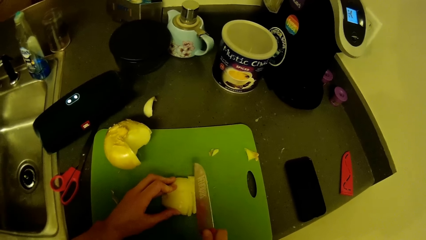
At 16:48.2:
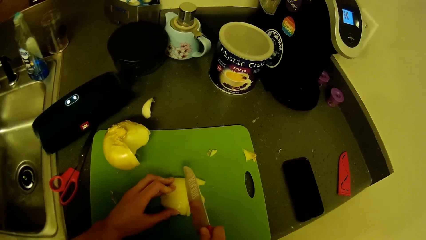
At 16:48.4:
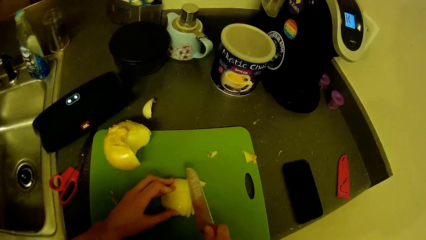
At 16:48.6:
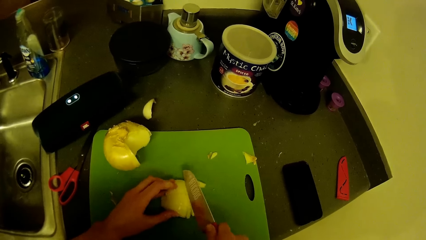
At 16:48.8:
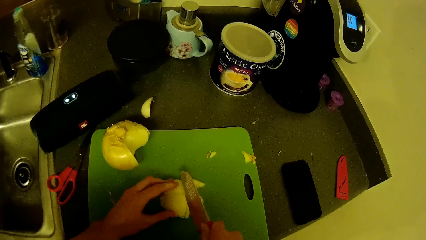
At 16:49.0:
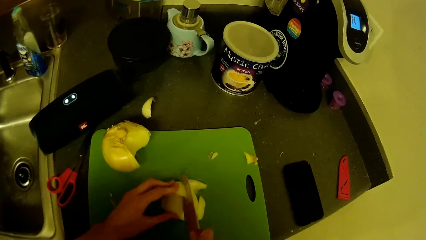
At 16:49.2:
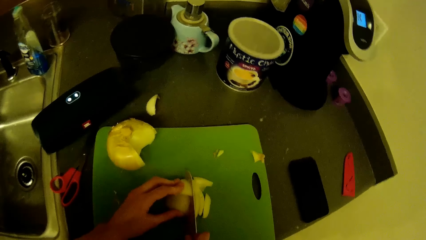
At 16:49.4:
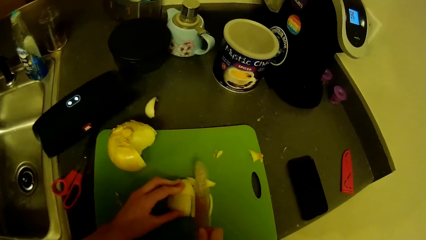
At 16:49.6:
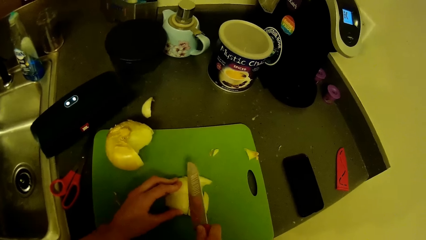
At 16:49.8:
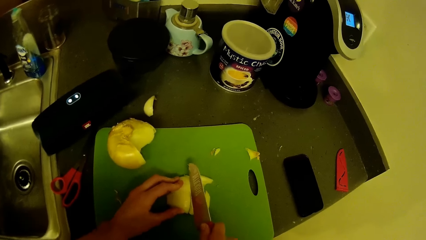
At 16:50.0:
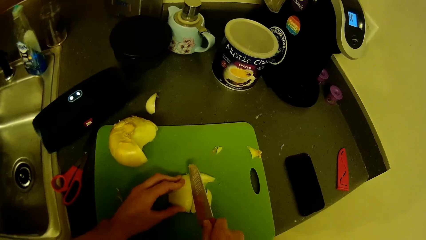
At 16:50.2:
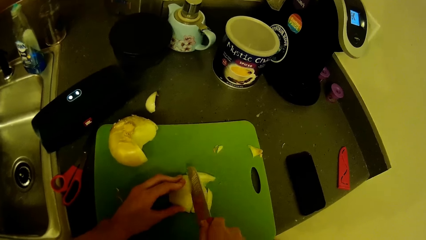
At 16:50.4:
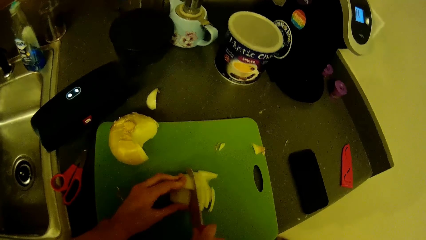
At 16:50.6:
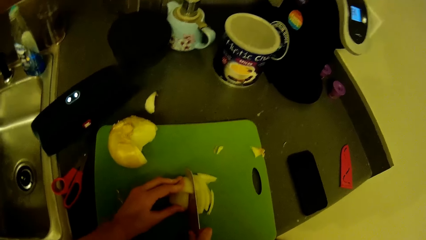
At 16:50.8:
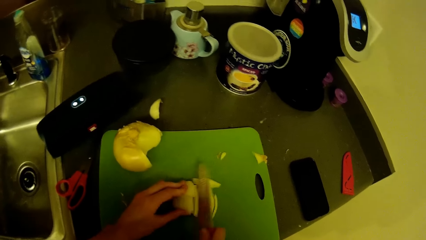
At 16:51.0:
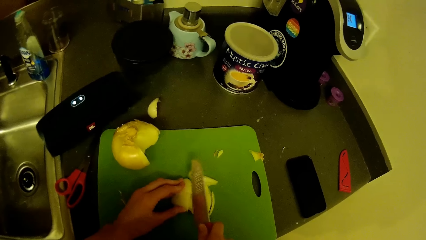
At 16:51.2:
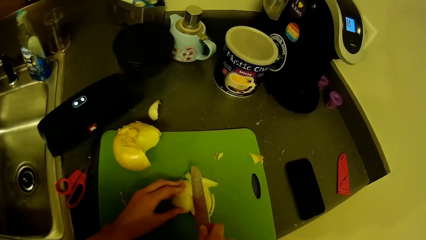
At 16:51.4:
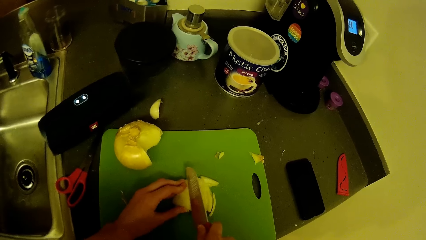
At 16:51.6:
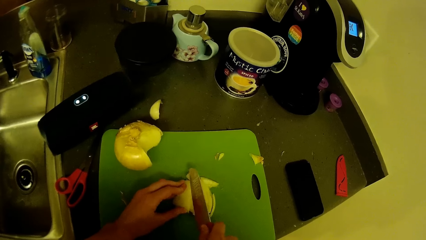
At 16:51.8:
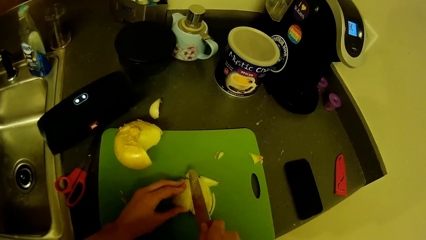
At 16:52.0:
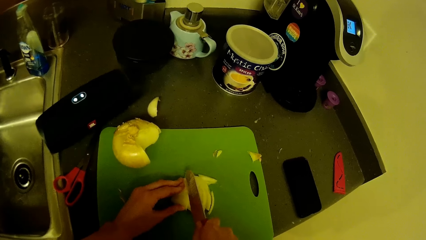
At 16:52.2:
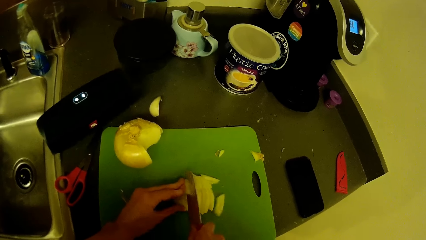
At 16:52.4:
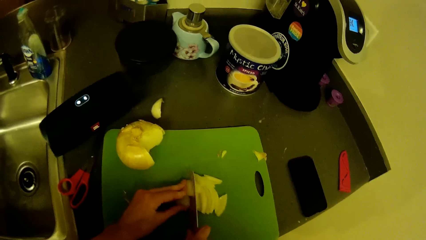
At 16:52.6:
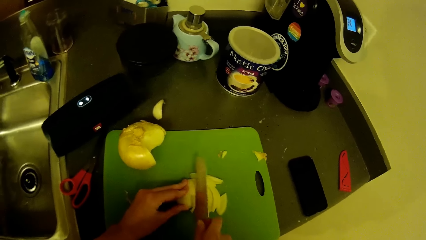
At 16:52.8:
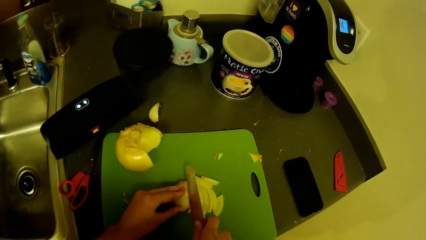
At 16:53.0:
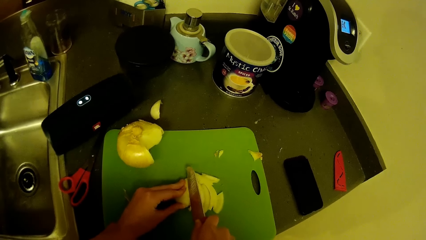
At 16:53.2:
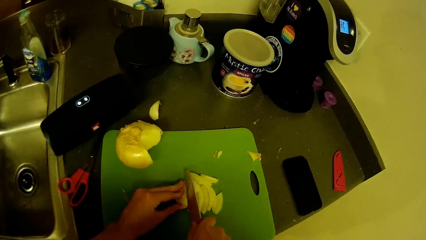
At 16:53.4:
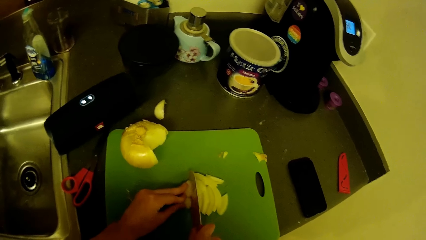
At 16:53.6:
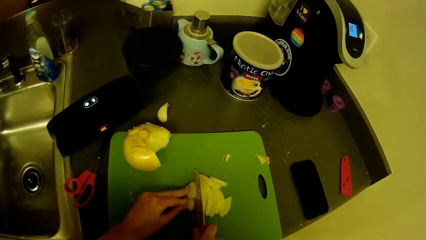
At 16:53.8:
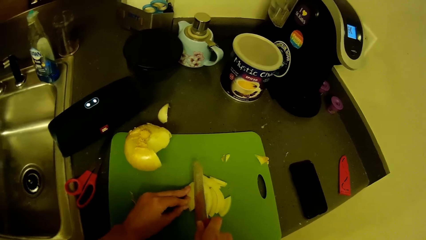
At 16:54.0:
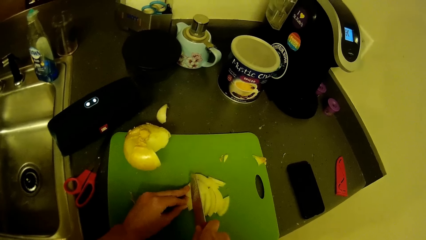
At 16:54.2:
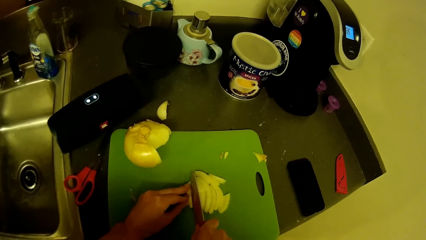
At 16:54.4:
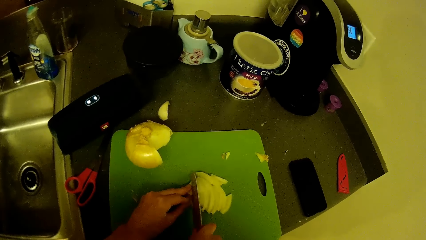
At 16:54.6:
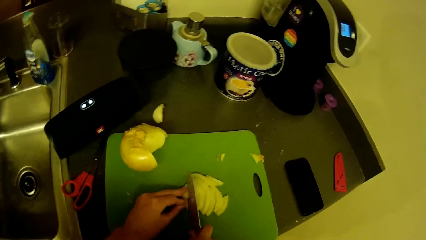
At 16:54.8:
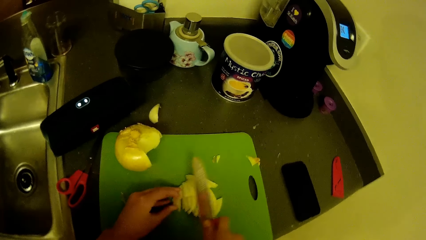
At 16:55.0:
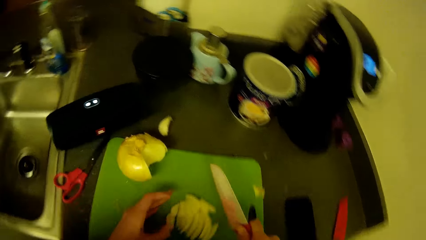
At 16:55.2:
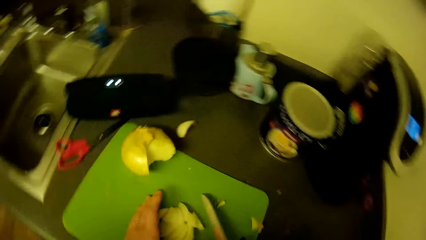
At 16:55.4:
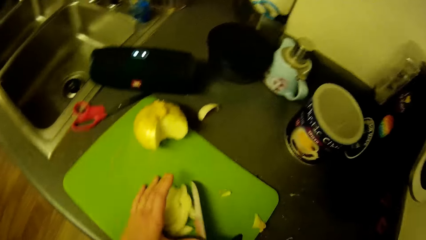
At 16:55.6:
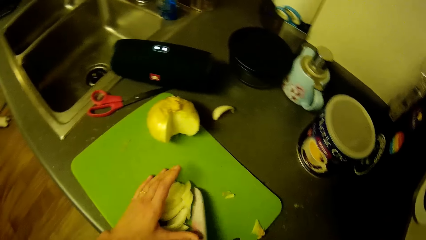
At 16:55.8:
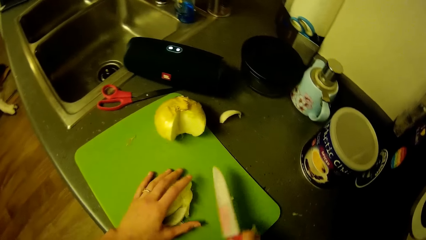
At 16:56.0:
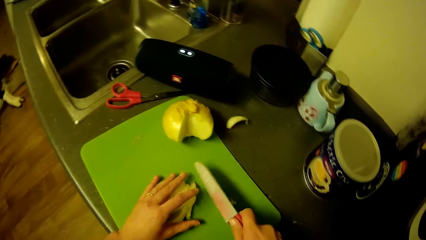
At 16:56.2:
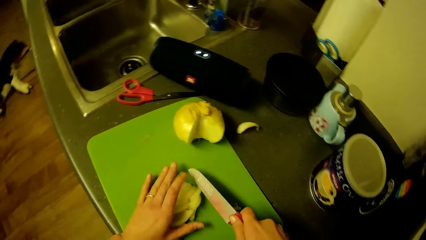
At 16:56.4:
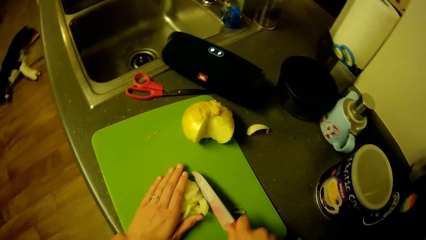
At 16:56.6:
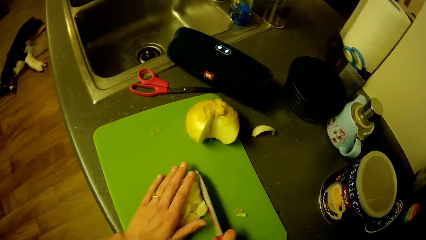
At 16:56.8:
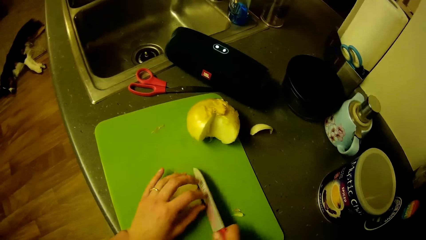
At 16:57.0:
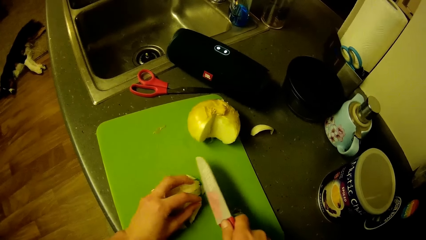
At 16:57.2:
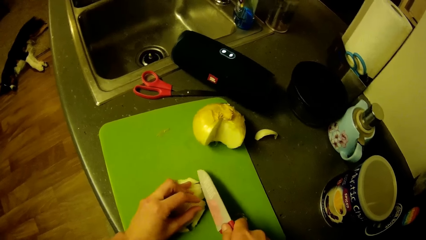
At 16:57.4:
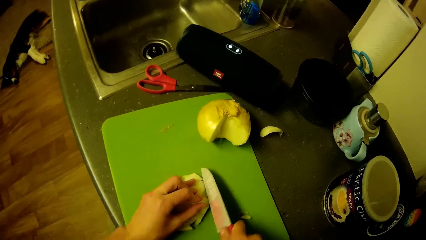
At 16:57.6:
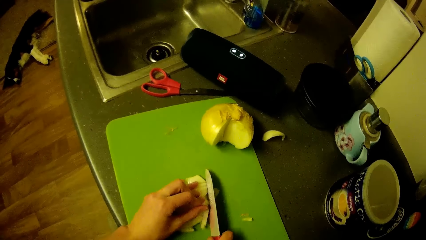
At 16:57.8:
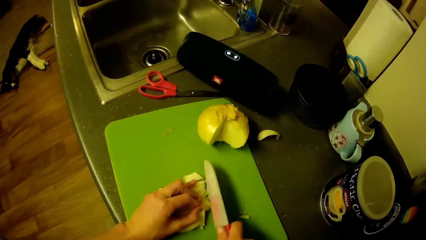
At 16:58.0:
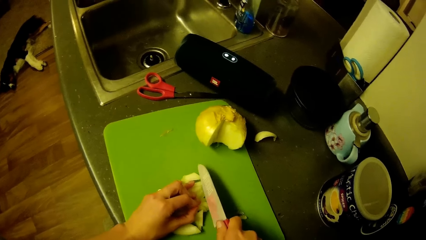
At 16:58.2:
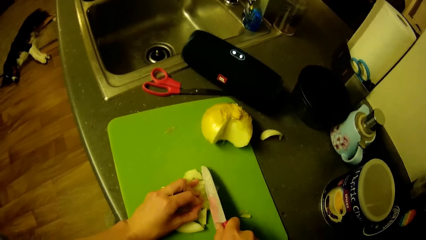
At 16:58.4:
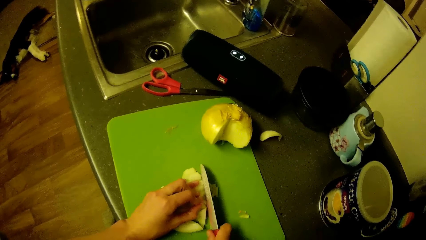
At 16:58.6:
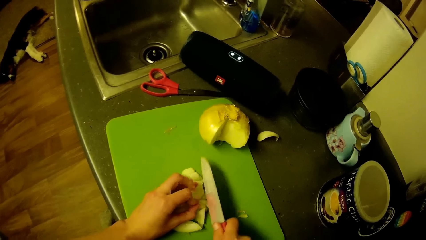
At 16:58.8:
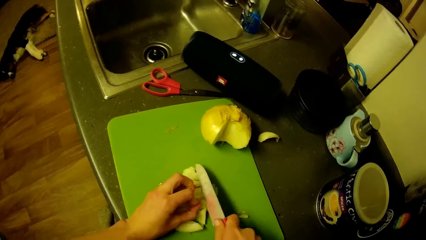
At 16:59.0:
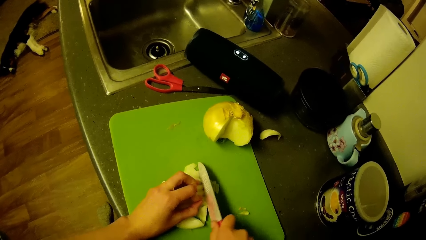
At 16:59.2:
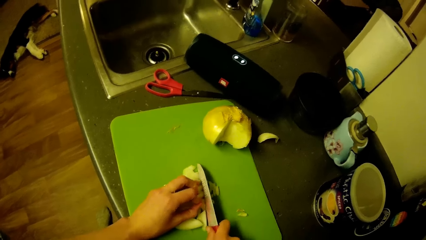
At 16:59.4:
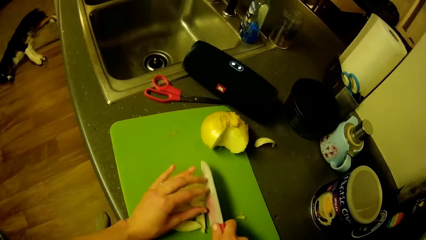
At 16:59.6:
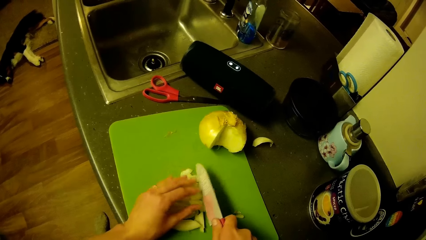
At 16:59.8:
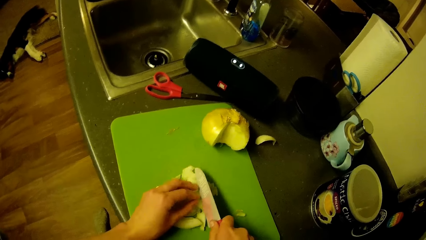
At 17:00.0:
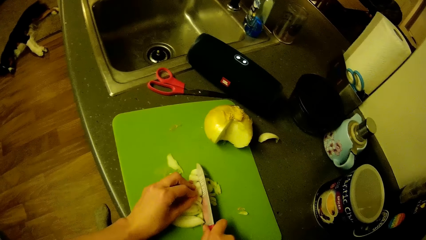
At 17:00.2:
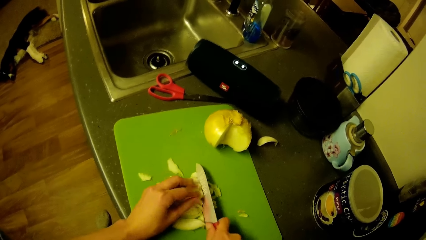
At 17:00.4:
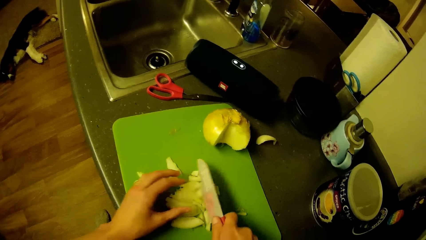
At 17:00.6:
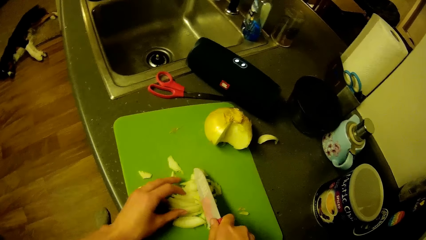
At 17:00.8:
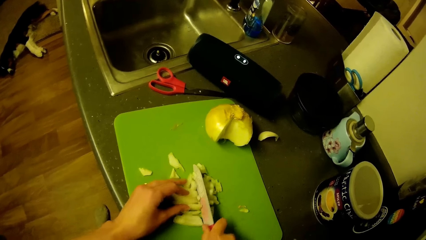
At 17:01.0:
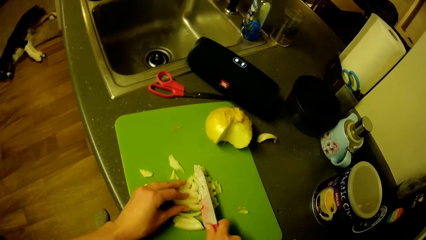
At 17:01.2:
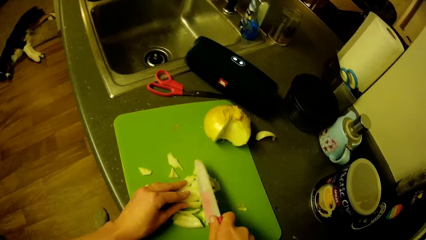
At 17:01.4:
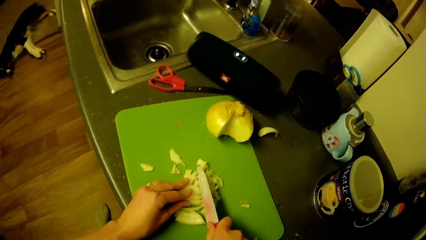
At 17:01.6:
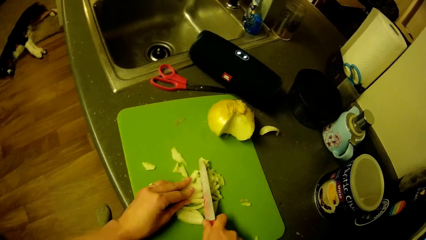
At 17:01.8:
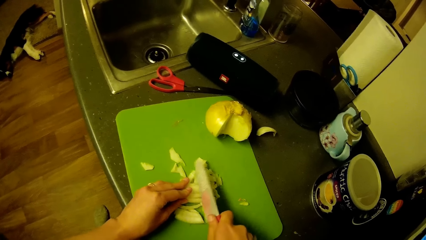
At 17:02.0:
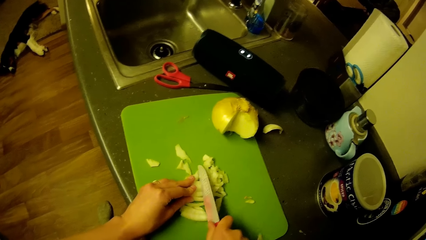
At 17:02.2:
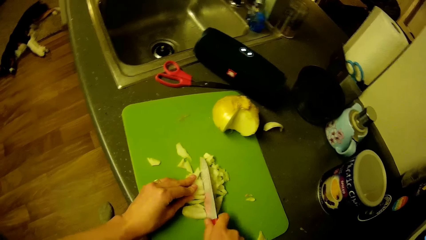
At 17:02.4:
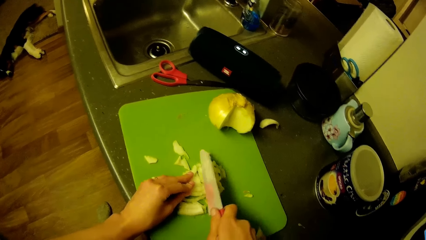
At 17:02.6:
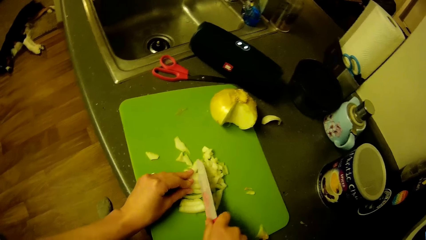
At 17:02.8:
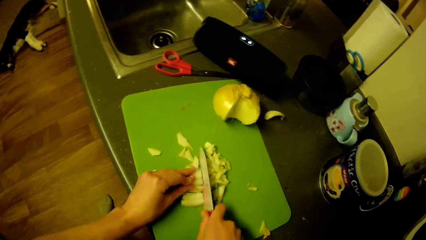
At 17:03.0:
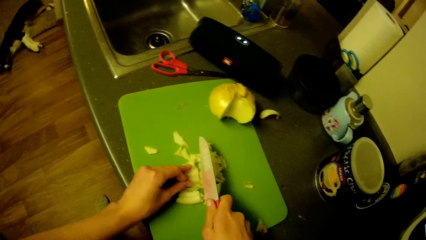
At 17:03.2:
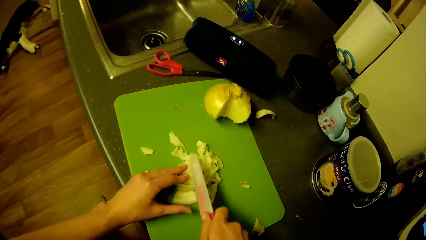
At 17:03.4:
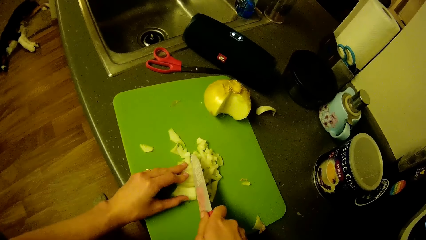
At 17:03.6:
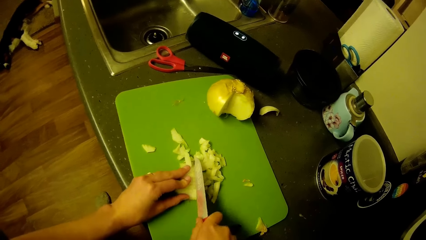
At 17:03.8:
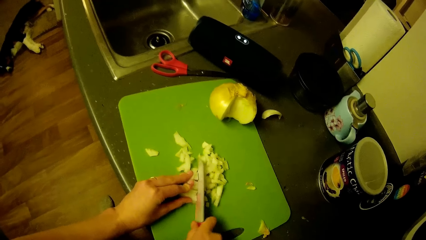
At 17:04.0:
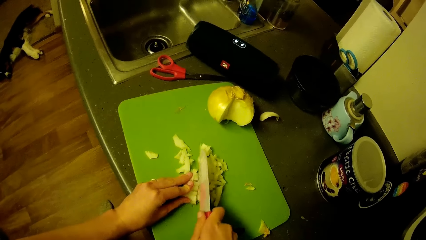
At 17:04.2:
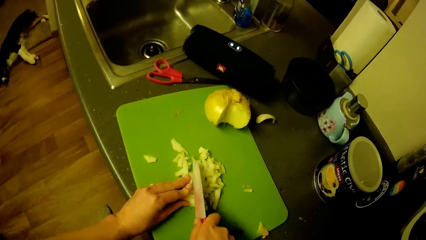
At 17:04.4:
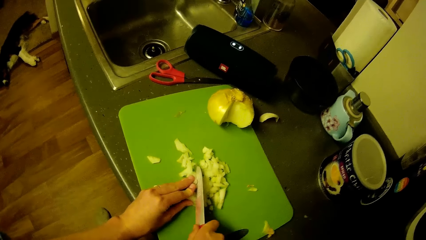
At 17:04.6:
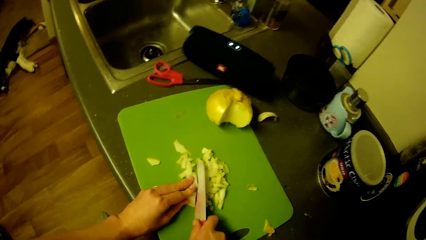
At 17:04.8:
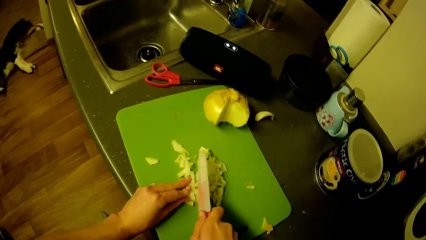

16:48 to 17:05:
The camera wearer moves hands. They hold the onion. They swing the hand that is holding a knife. They chop an onion using the knife.
